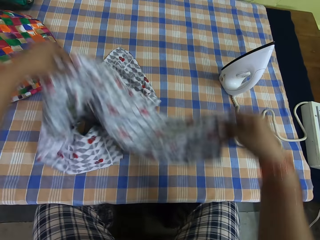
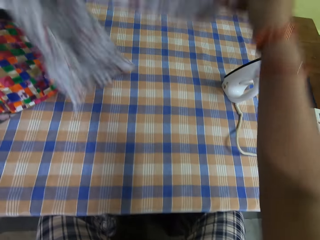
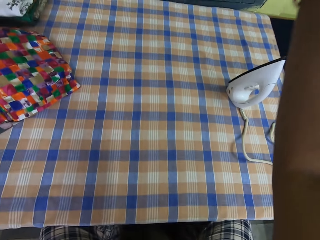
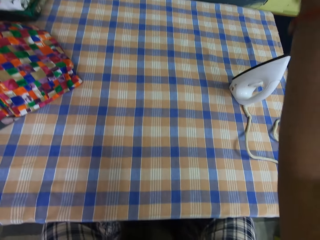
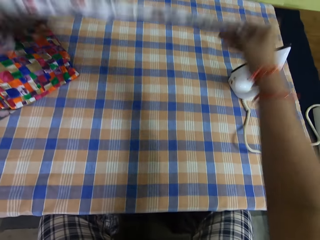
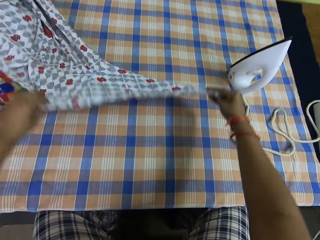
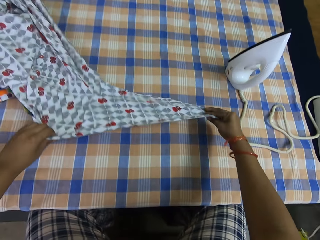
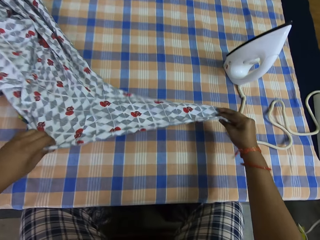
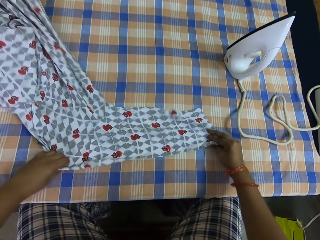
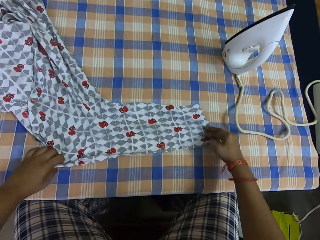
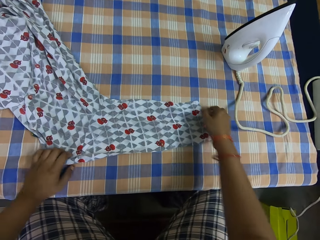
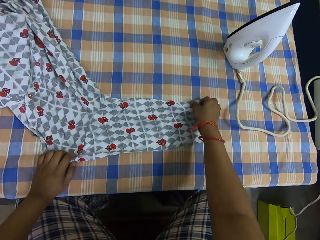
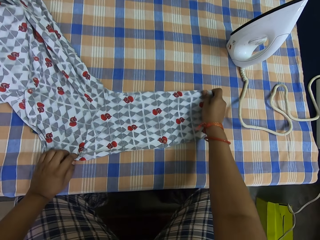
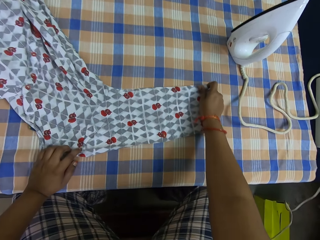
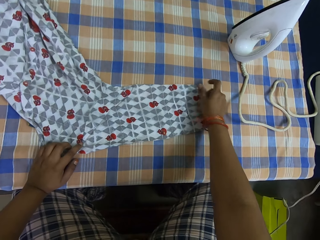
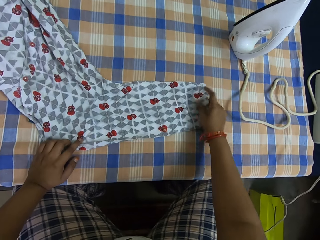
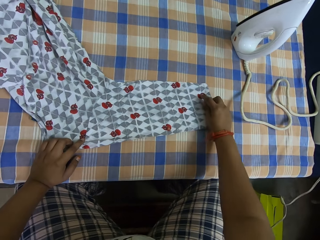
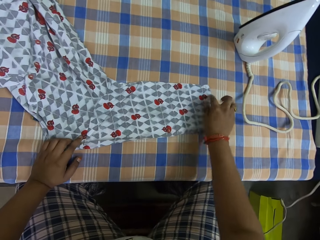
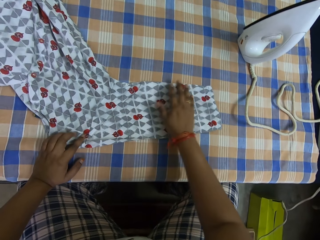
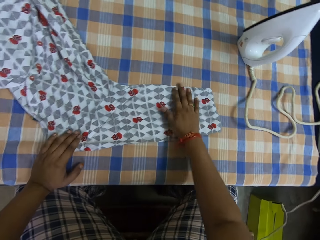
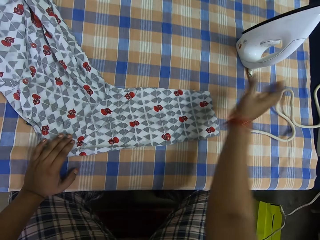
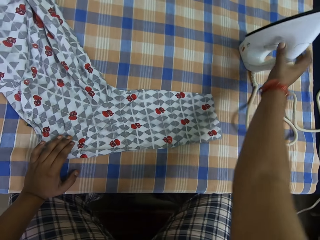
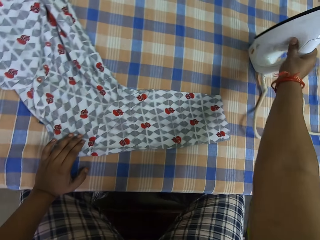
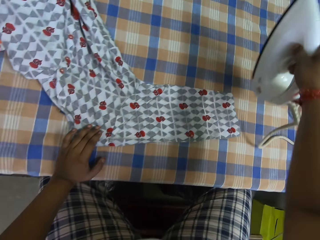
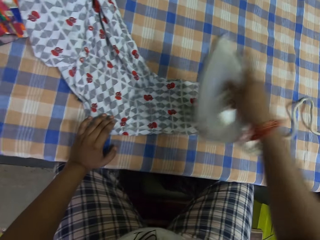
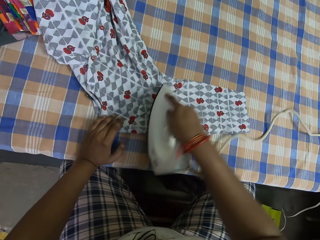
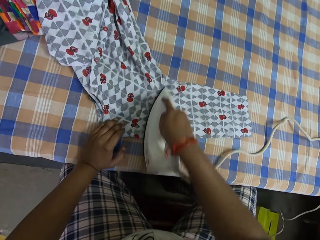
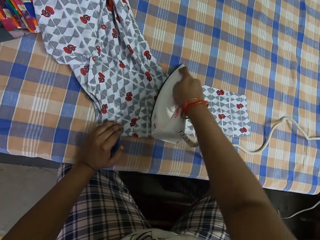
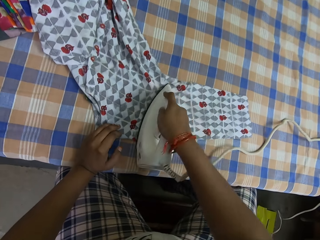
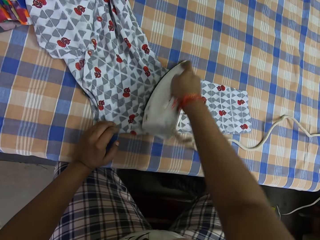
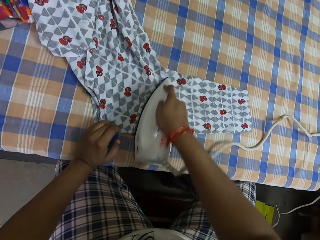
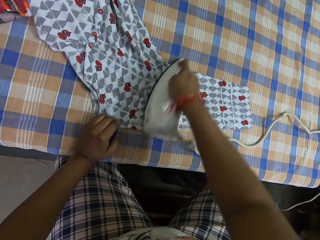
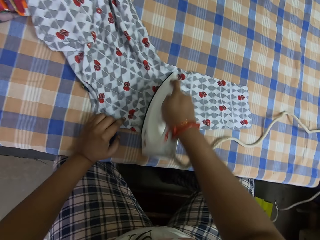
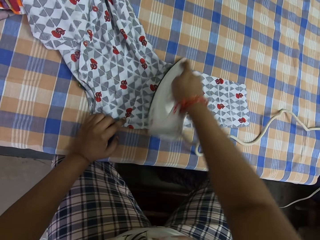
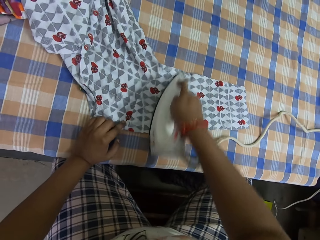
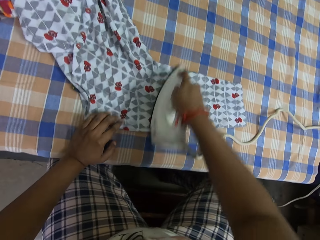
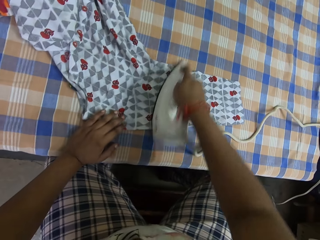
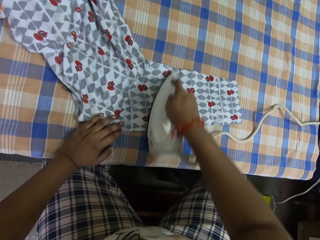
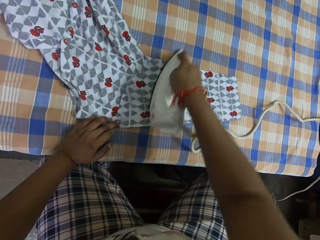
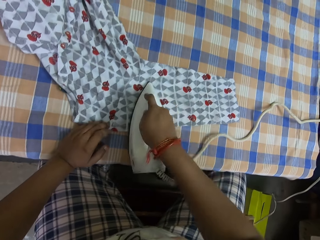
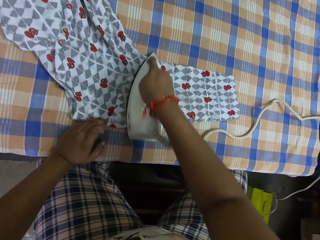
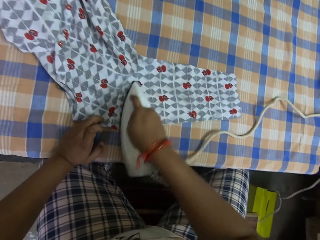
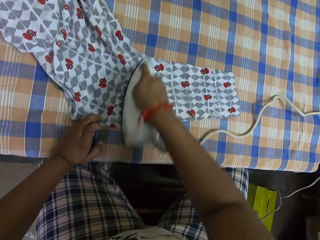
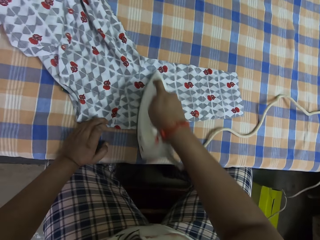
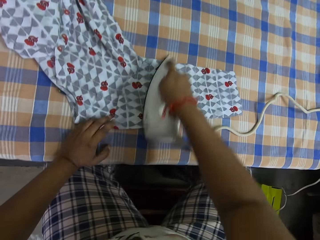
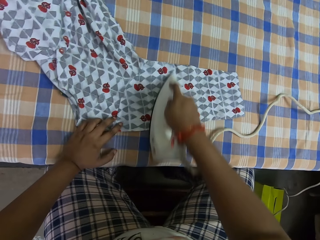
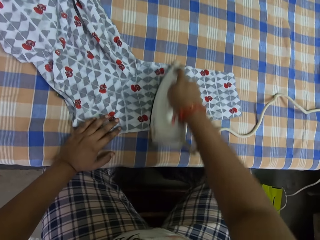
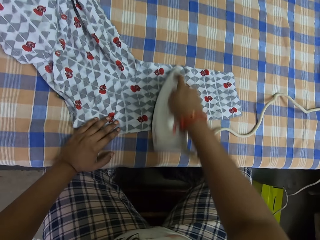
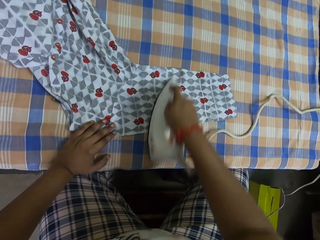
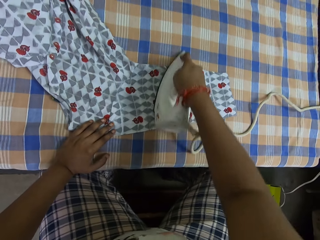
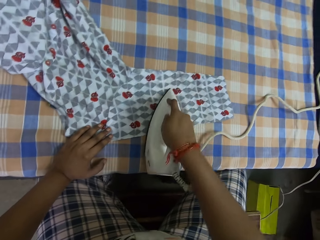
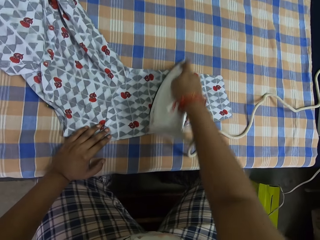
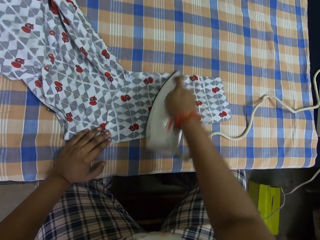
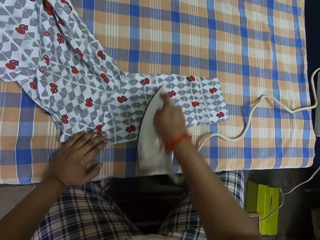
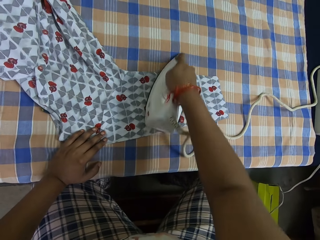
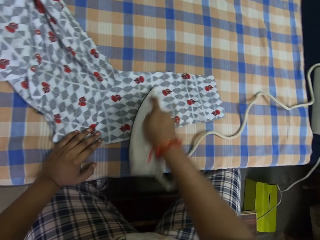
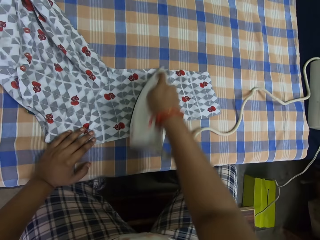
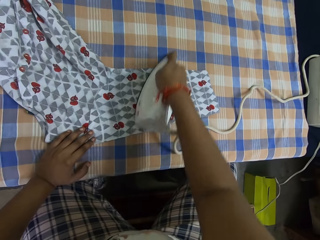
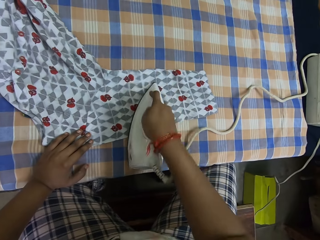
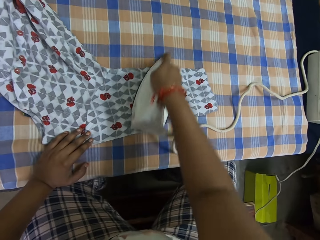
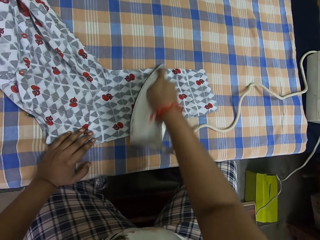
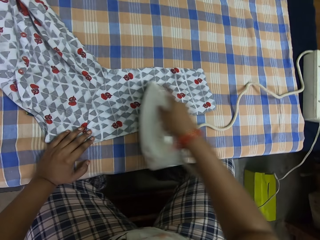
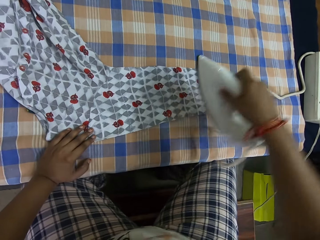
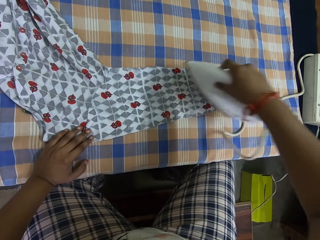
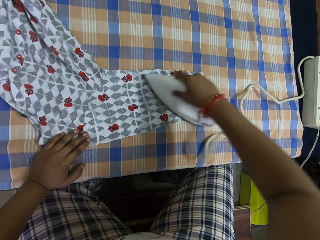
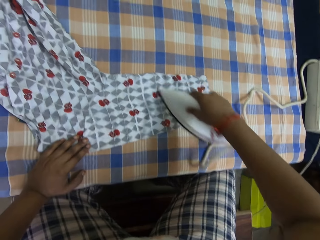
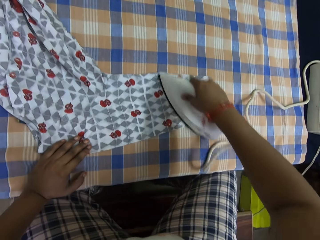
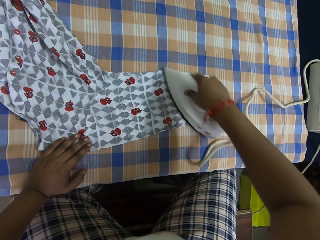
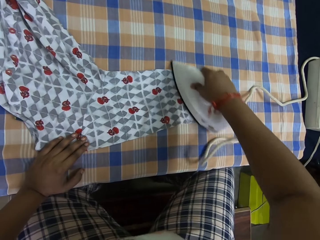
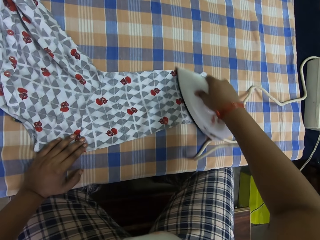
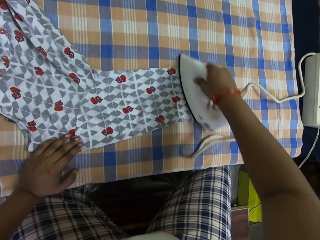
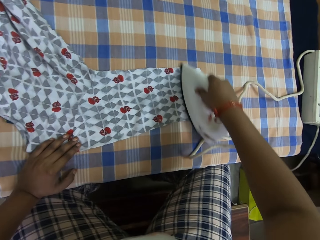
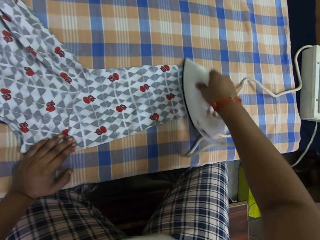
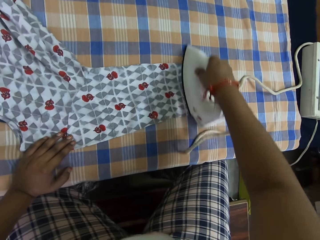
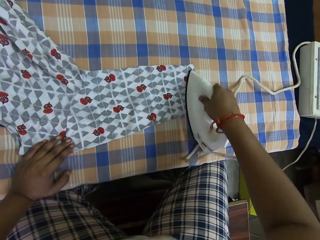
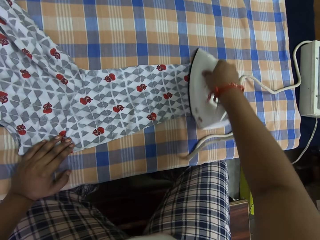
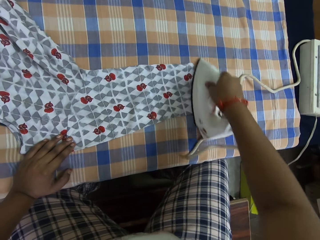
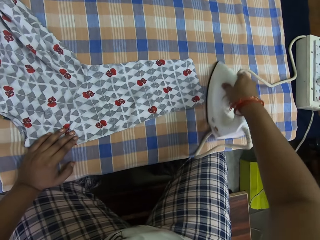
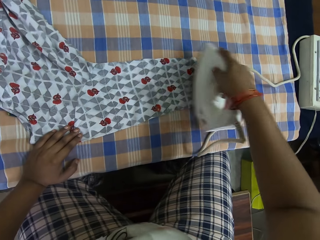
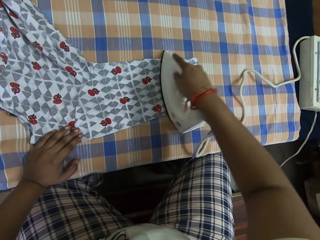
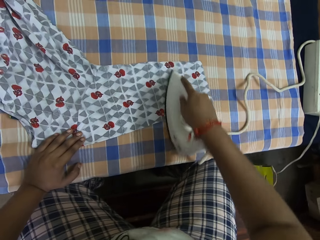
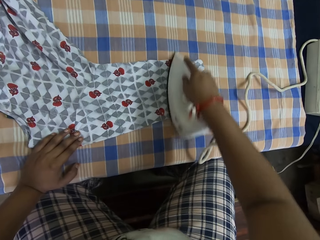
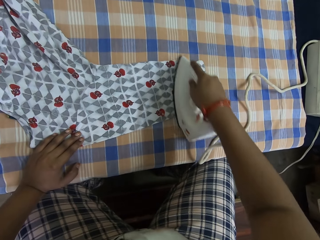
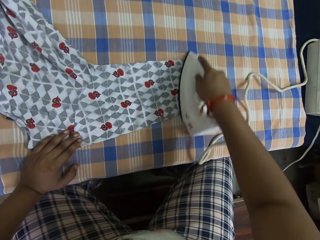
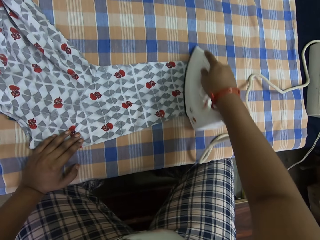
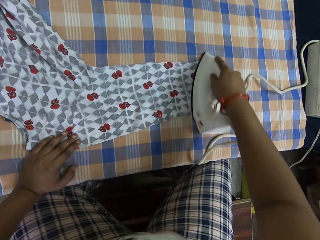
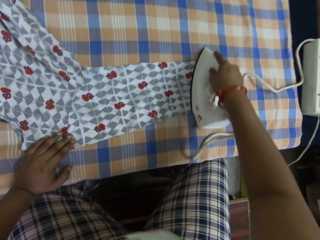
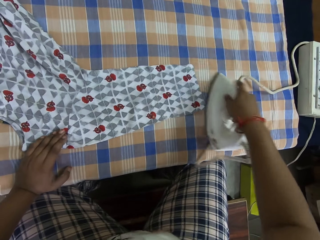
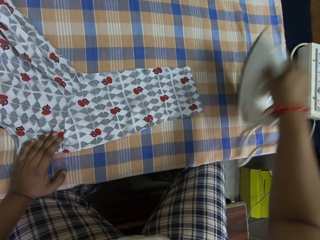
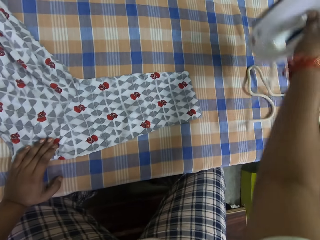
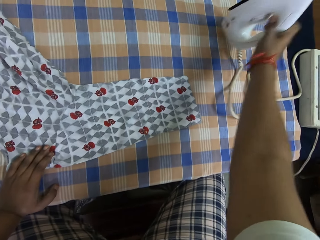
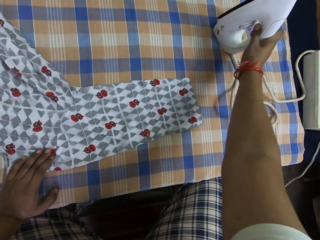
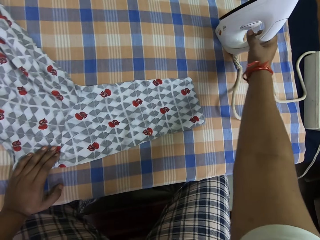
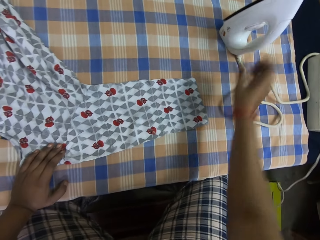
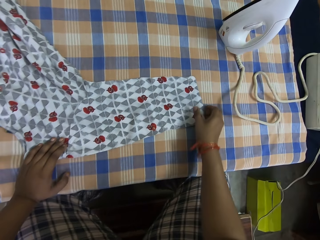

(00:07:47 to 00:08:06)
The camera wearer places the cloth on the table. He stretches the cloth. He lifts the cloth. He places the cloth on the table. He stretches the cloth. He picks up the iron box. He holds the cloth on the table with his left hand. He smoothens the cloth on the table with the pressing iron in his right hand. He places the iron box on the table.

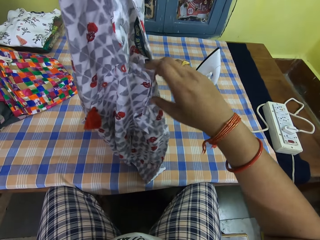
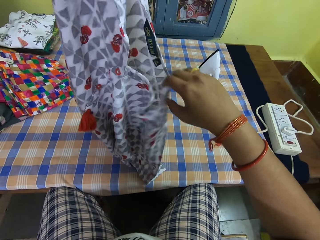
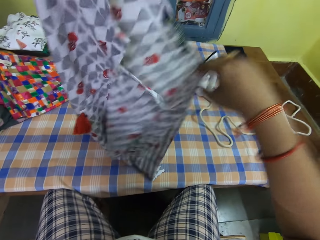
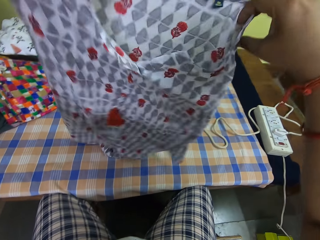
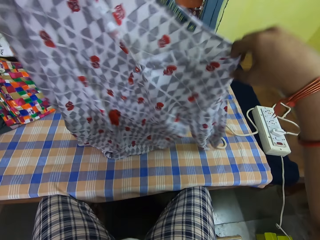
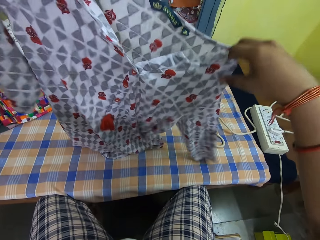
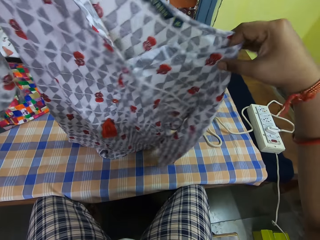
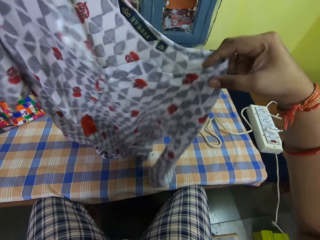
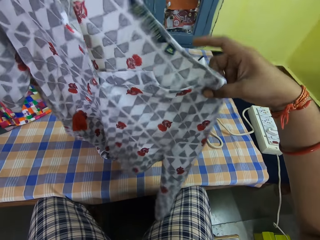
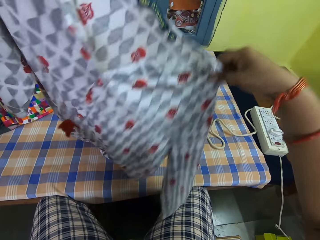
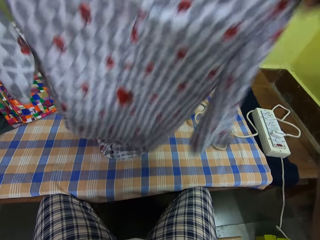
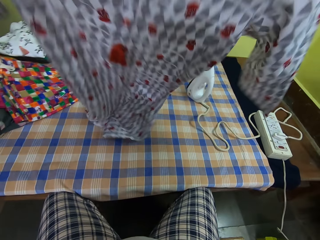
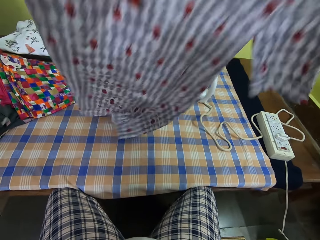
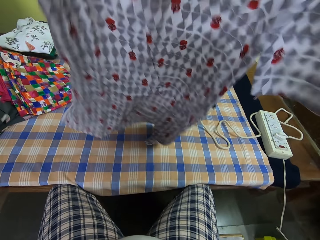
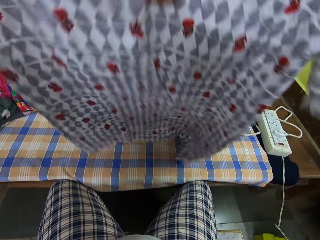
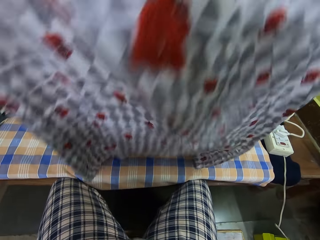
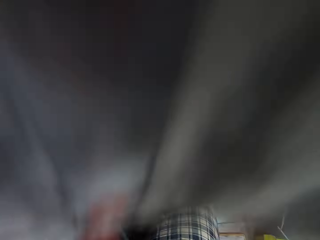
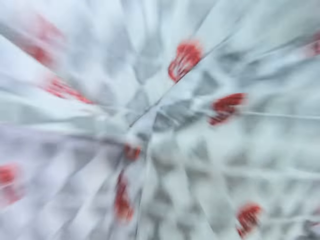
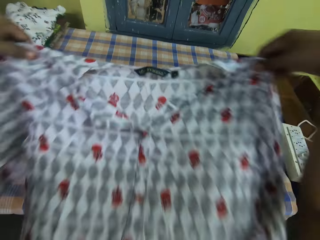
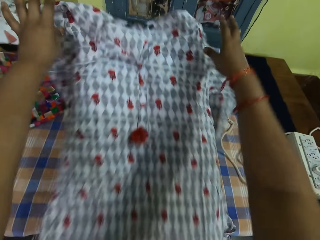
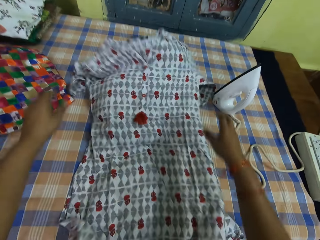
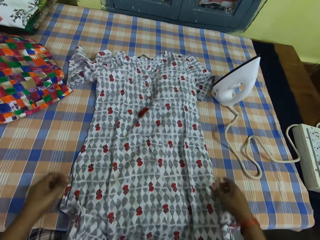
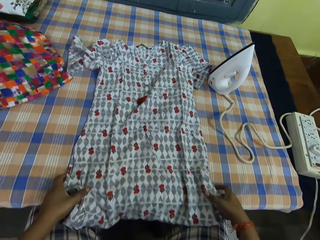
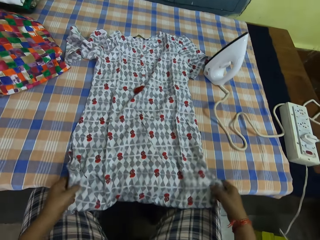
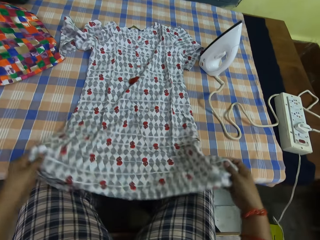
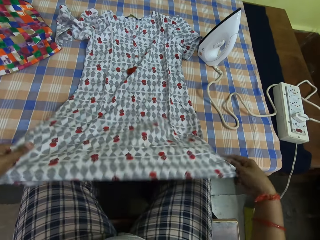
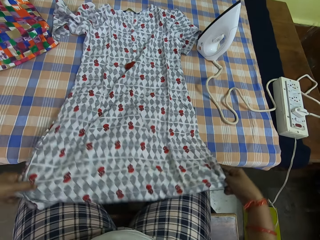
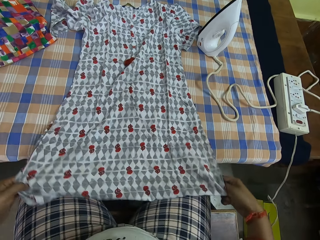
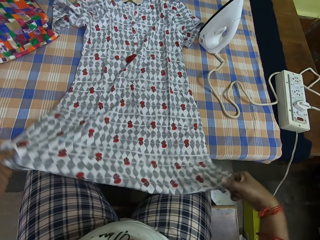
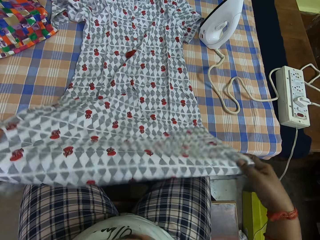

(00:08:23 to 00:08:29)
The camera wearer stretches the cloth. They place the cloth on the table.
